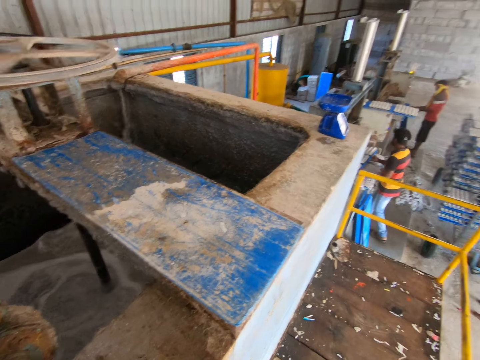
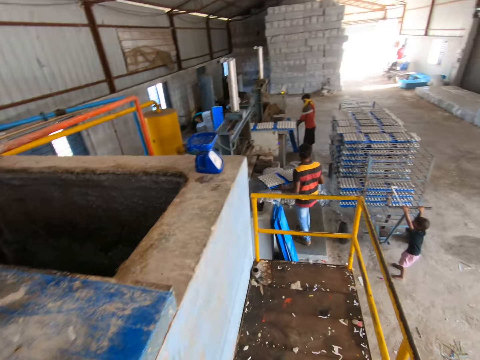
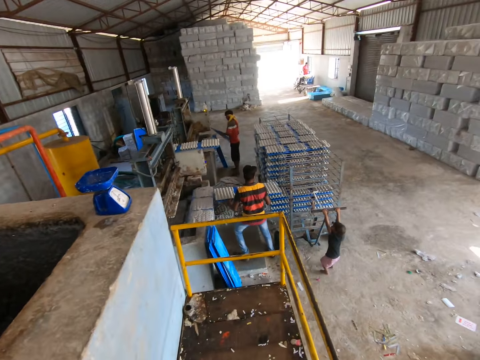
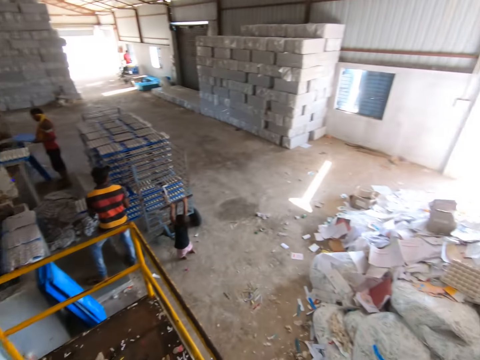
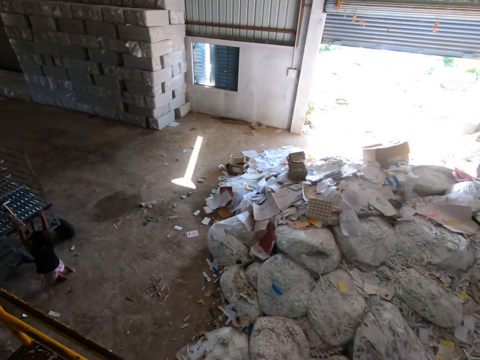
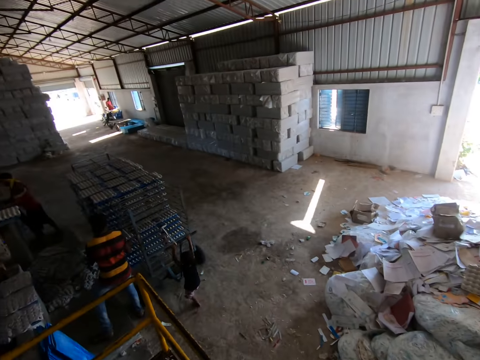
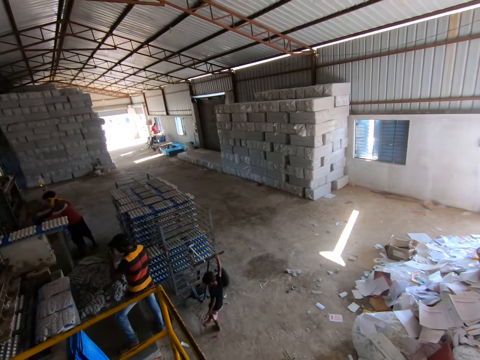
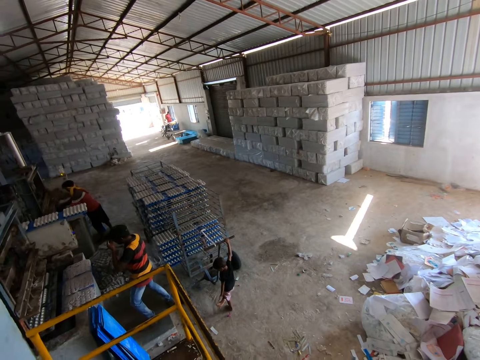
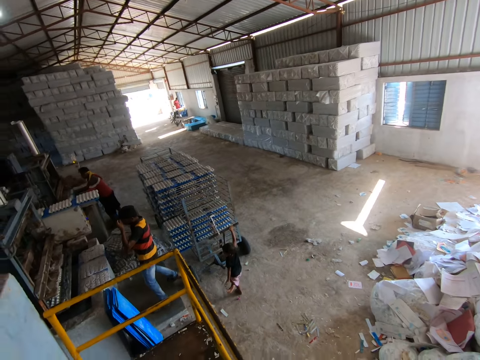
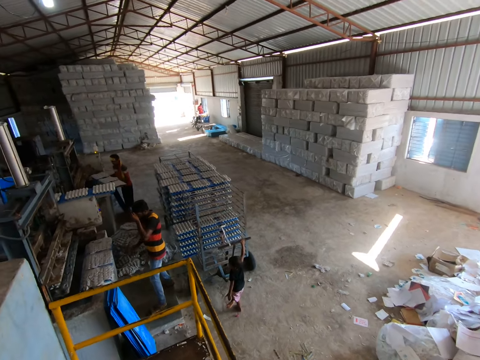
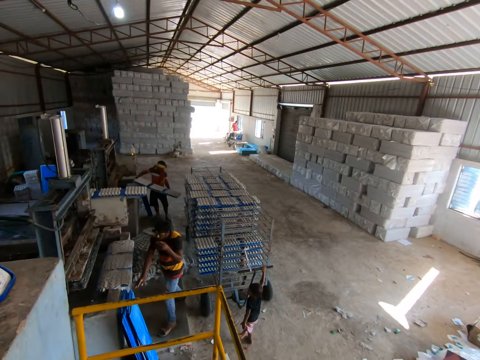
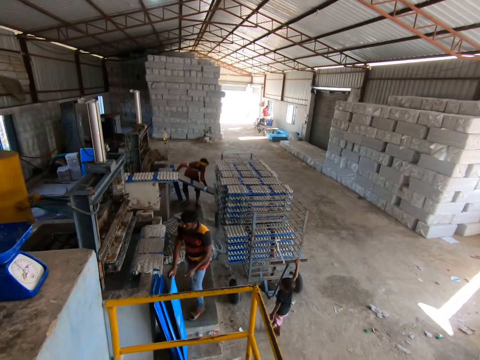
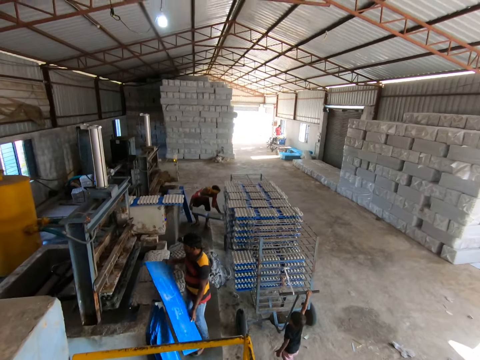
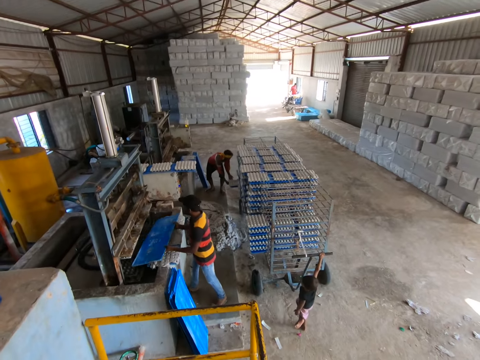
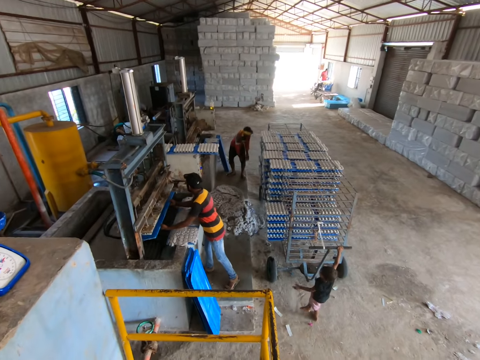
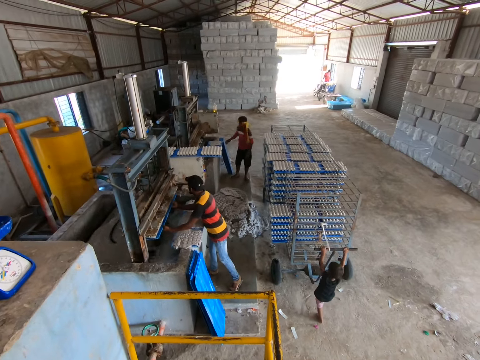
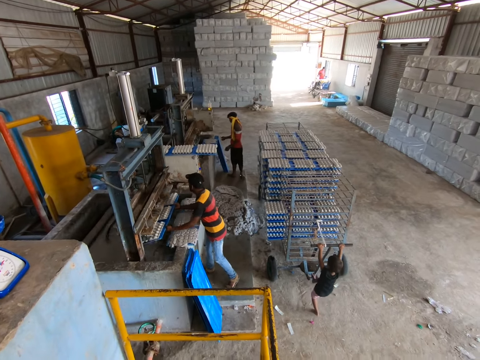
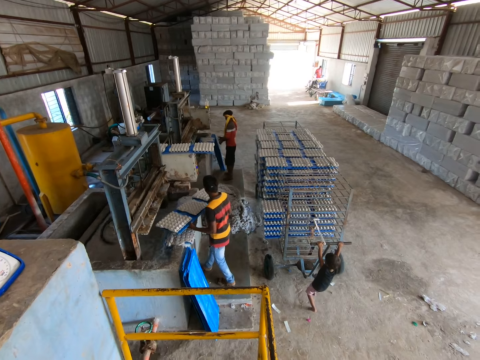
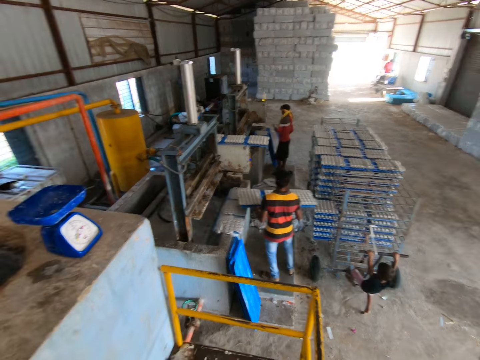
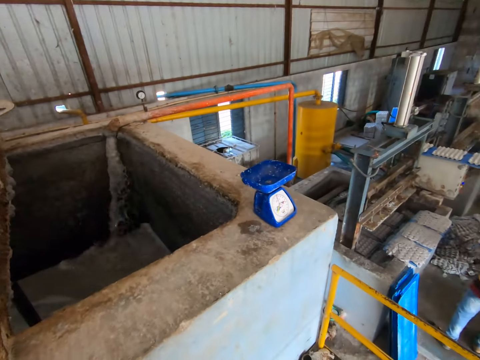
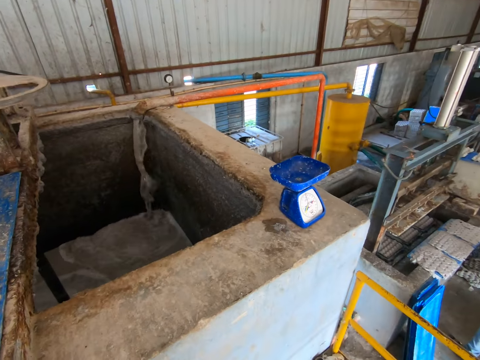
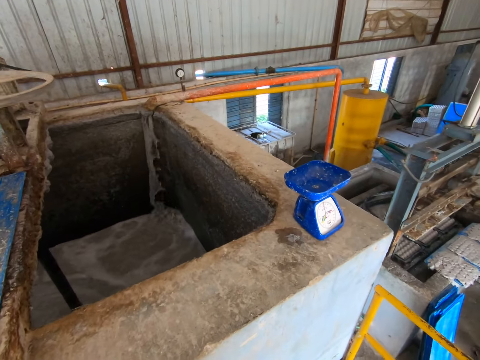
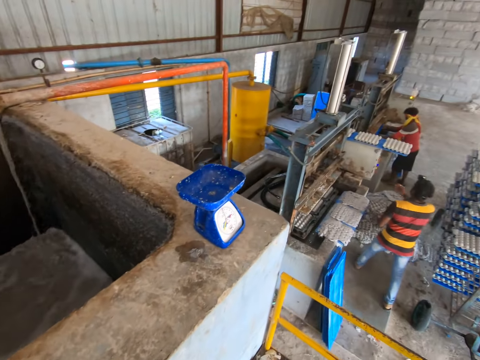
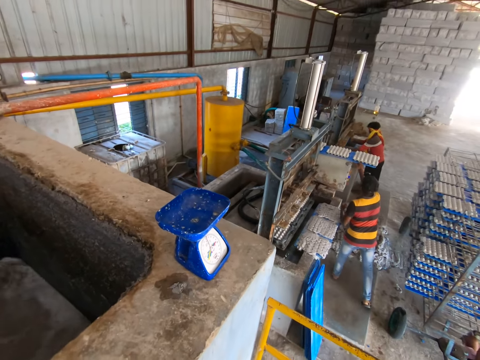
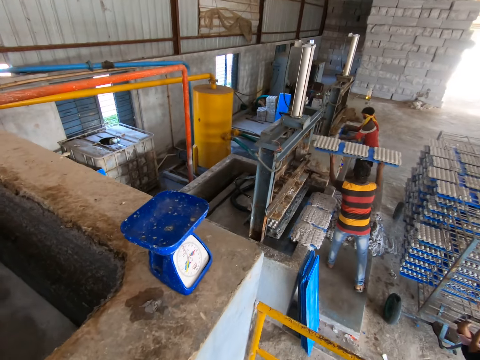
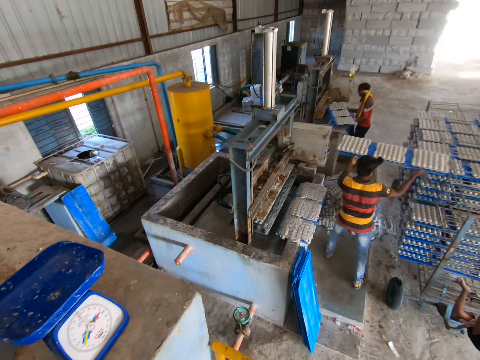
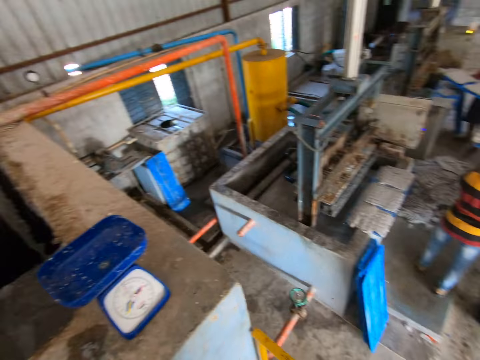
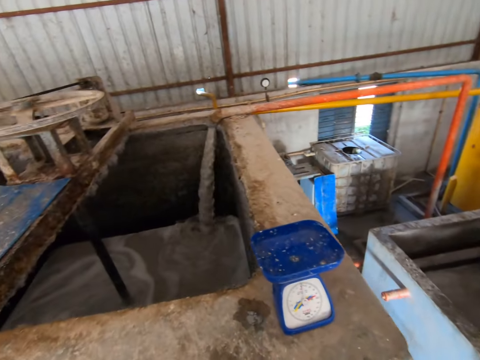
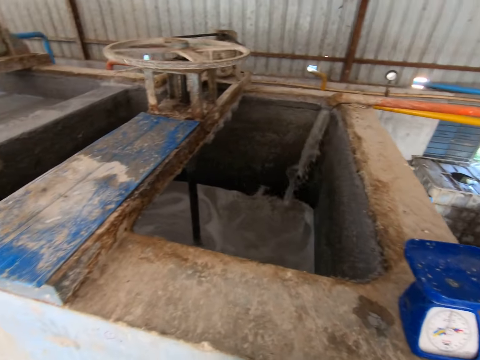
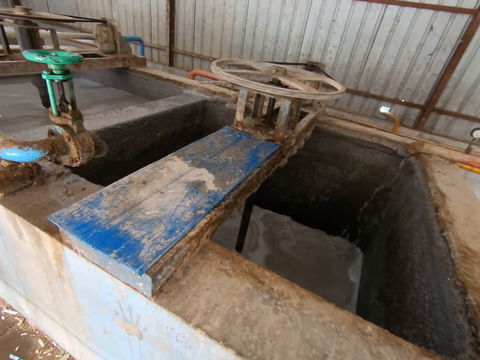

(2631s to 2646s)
A man takes egg cartons from the egg pulp machine with the polypropylene plastic in his hands. Another man picks up a polypropylene plastic from the ground with both hands. The first man places the egg cartons on the polypropylene plastic in his hands on the rack. The boy removes his left hand from the handle of the rack. The other man takes egg cartons from the egg pulp machine with the polypropylene plastic in his hands. The first man picks up a polypropylene plastic from the ground with his right hand. The first man holds the polypropylene plastic with his left hand. The other man places the egg cartons on the polypropylene plastic in his hands on the rack. The first man places the polypropylene plastic in his hands in the egg pulp machine. The boy holds the handle of the rack with his left hand. The first man takes egg cartons from the egg pulp machine with the polypropylene plastic in his hands. The other man picks up a polypropylene plastic from the ground with his right hand. The first man takes egg cartons in a polypropylene plastic from the concrete block in his hands. The other man takes egg cartons from the egg pulp machine with the polypropylene plastic in his hands. The first man places the egg cartons on the polypropylene plastic in his hands on the rack.

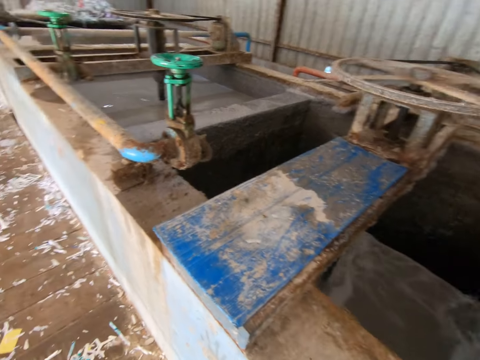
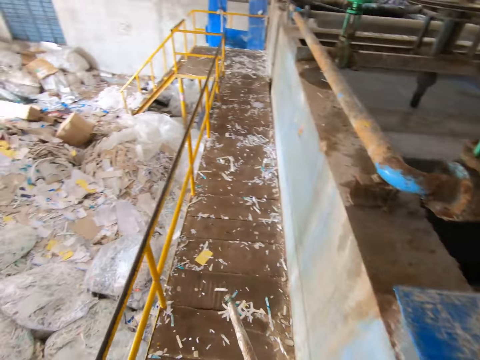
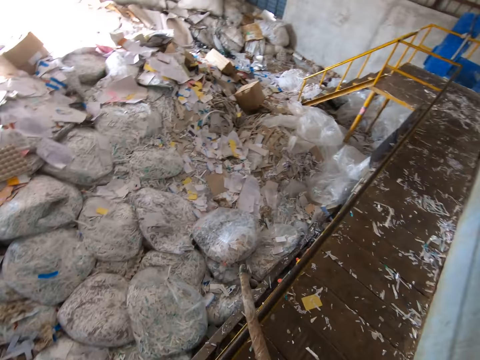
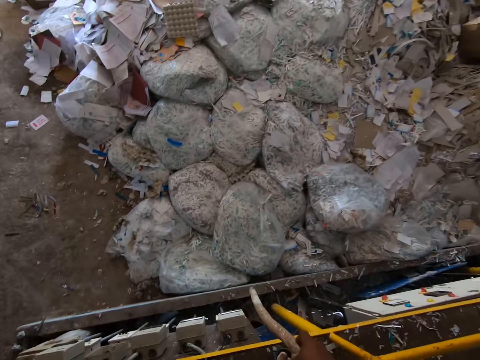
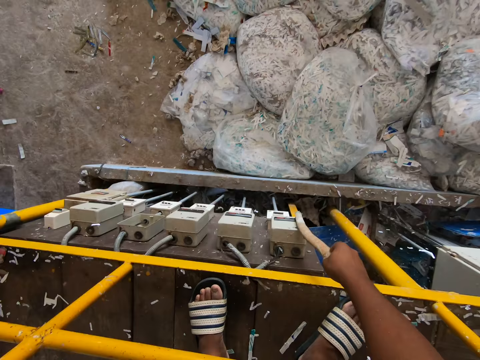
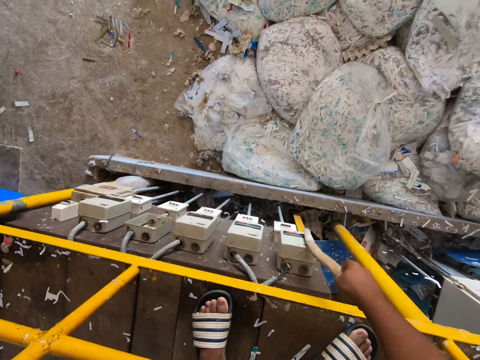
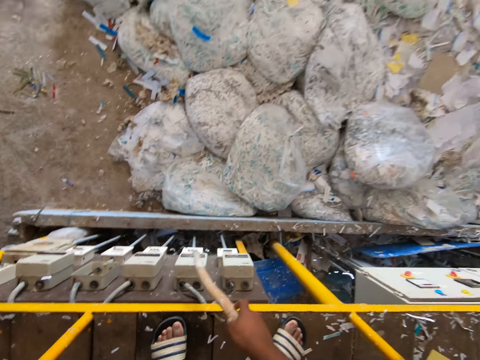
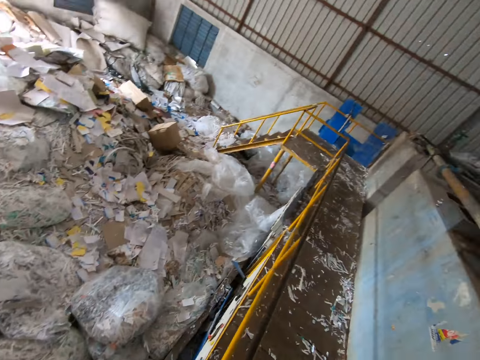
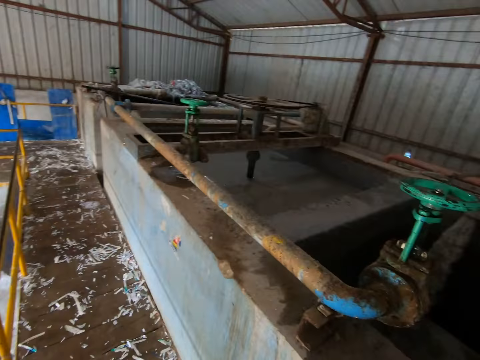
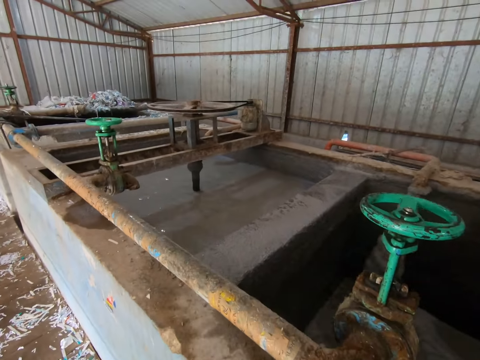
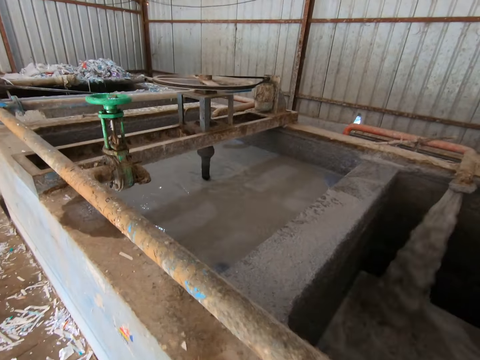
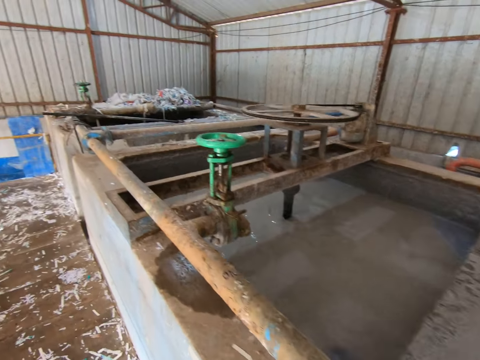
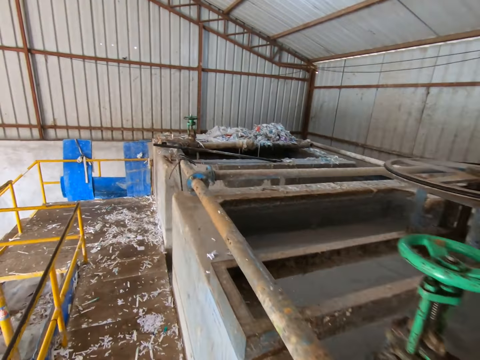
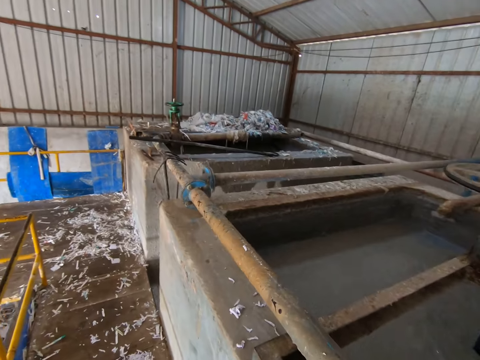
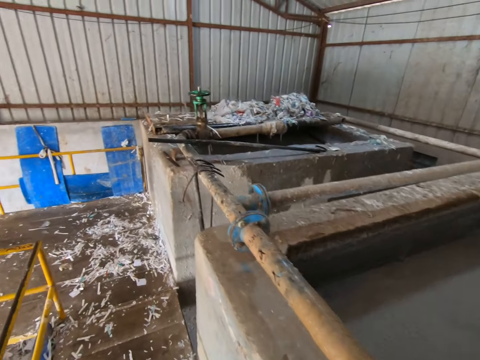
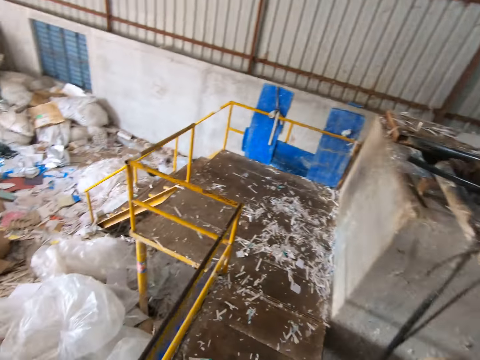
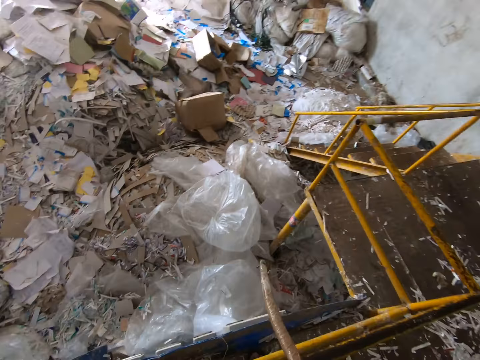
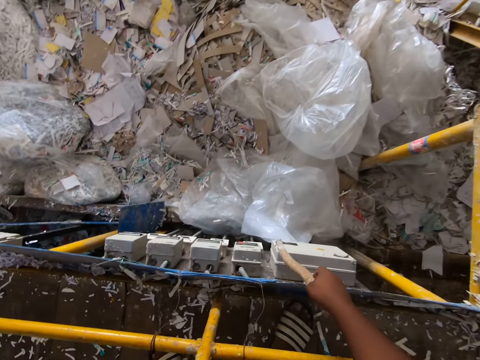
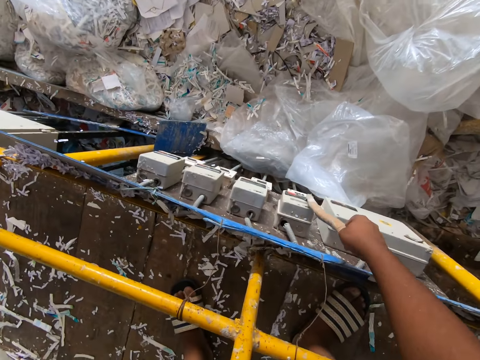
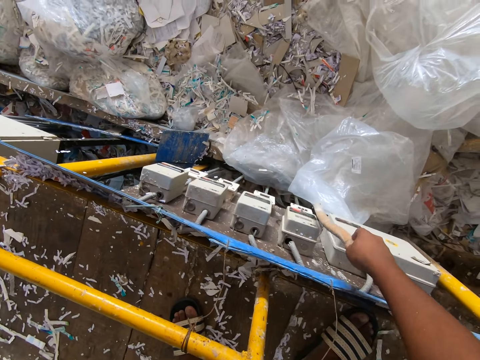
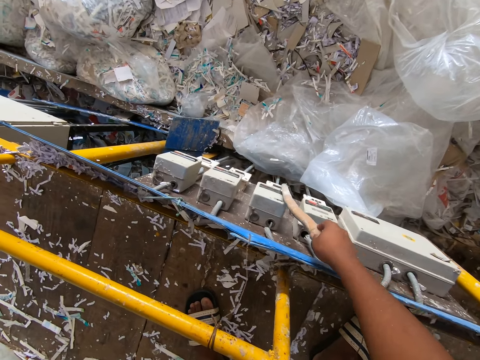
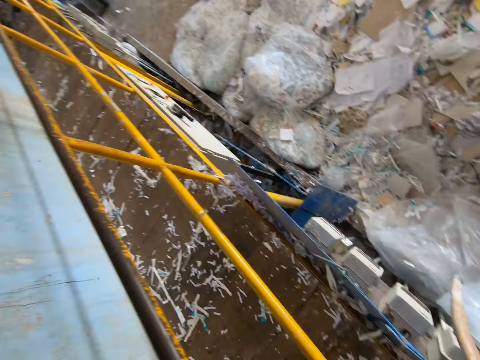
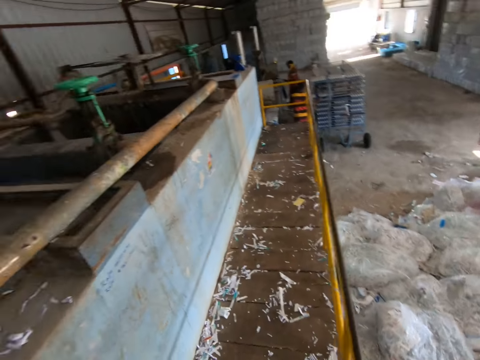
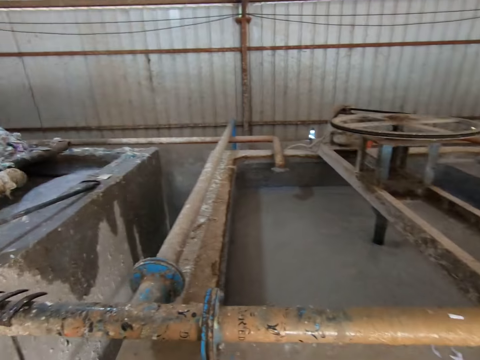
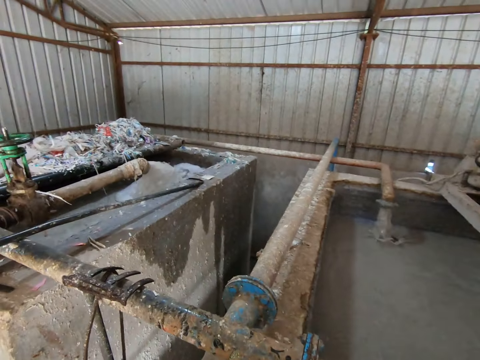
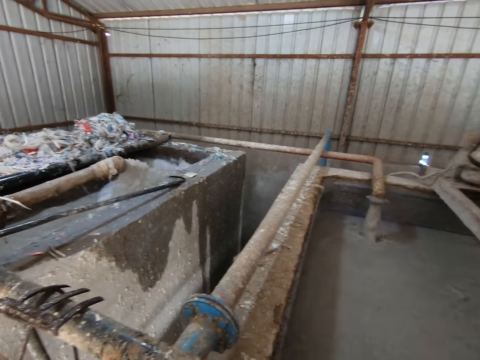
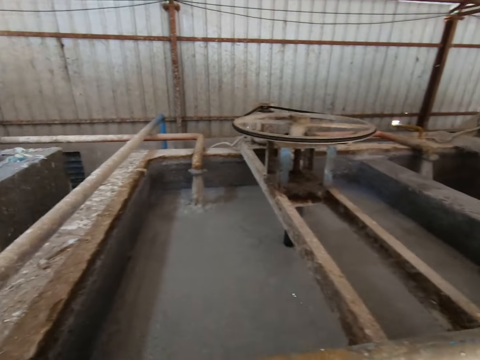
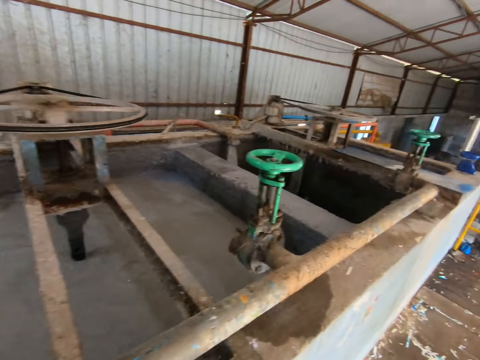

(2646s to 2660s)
The camera wearer walks towards a set of meters with the stick in his right hand. He holds the stick. He touches a meter with the stick in his right hand. He switches an electric control panel with the stick. He removes the stick in his right hand from the meter. He walks towards the set of meters with the stick in his right hand. He turns around. He looks around. He touches the meters with the stick in his right hand. He switches the electric control panel with the stick. He switches it again. He turns around. He walks towards the switch.
